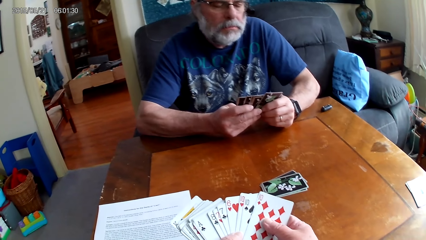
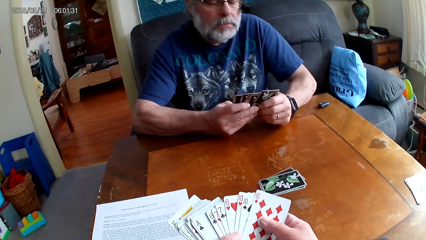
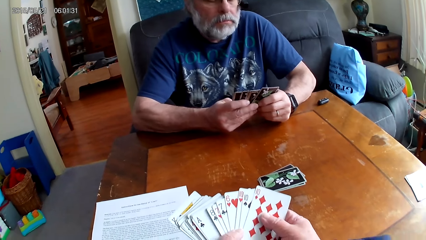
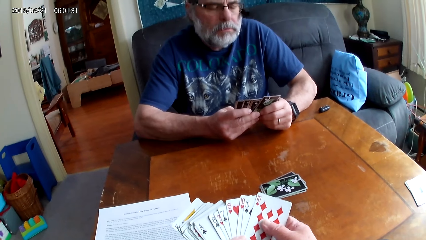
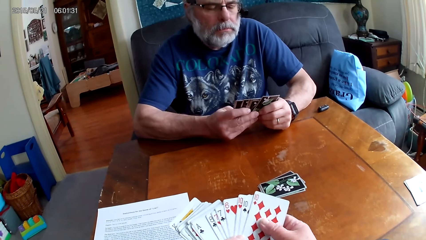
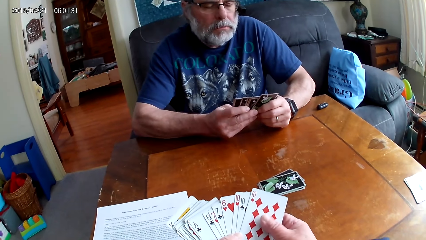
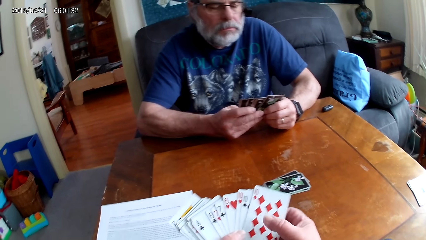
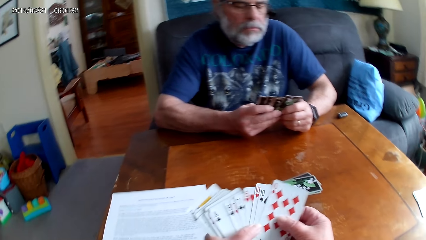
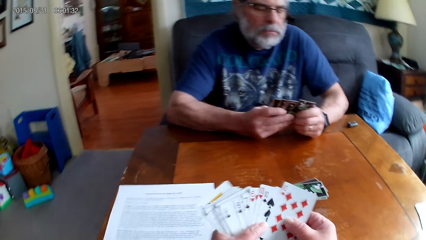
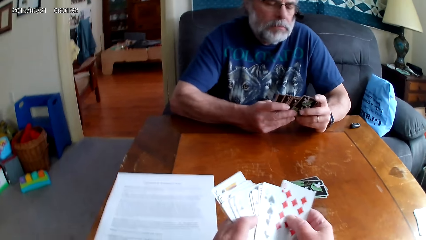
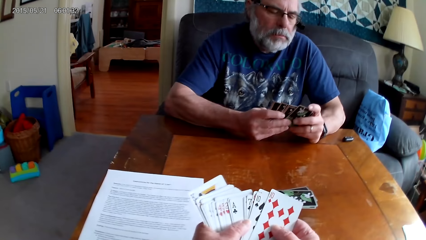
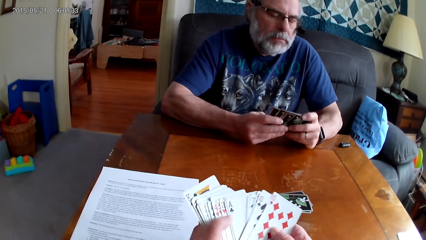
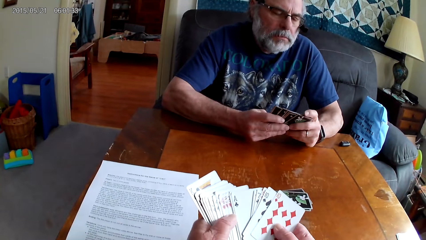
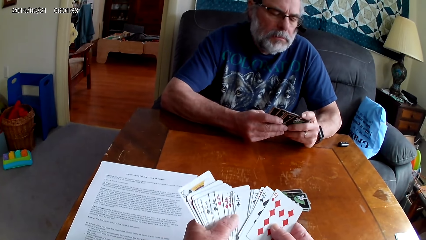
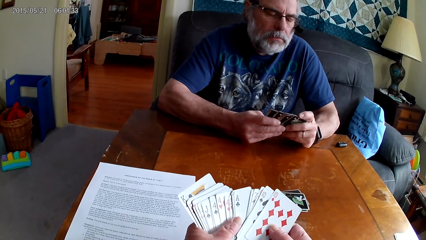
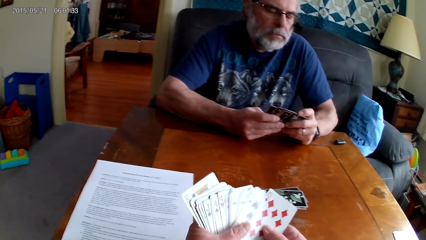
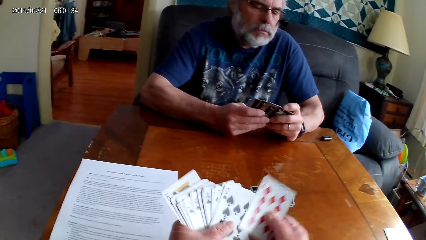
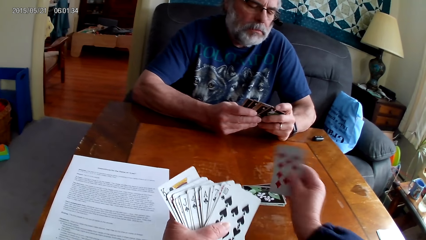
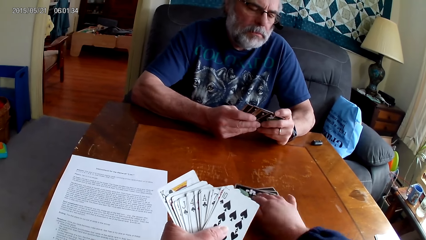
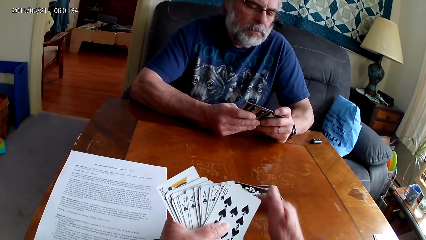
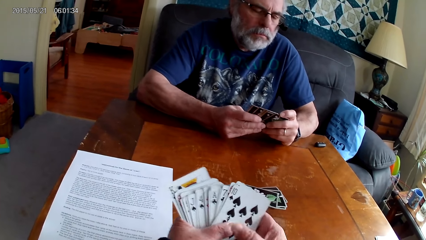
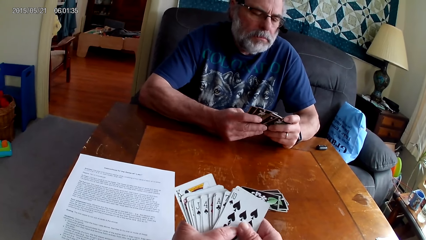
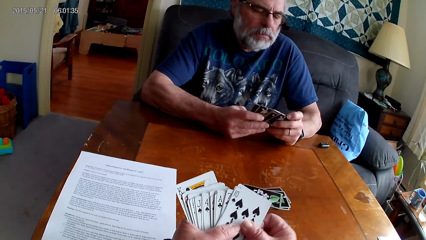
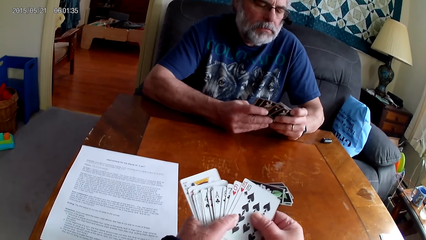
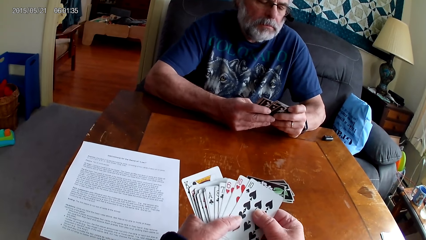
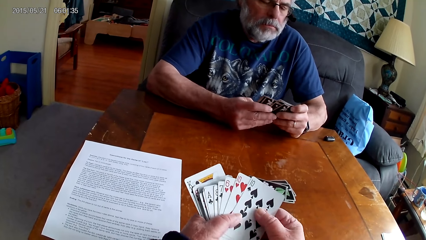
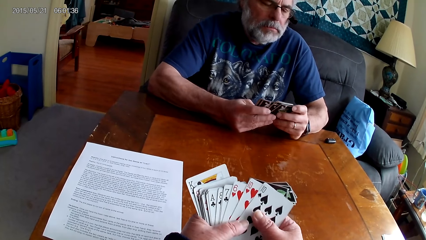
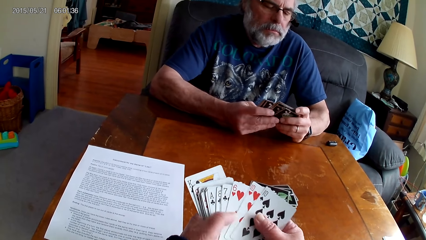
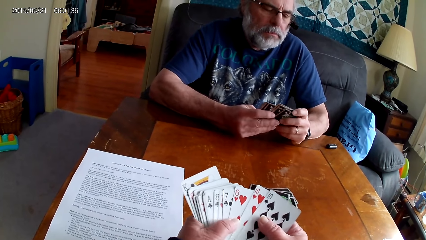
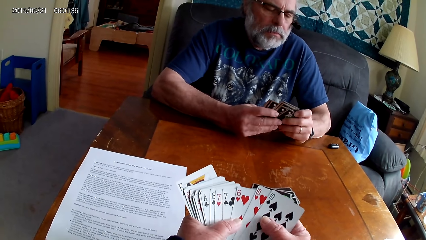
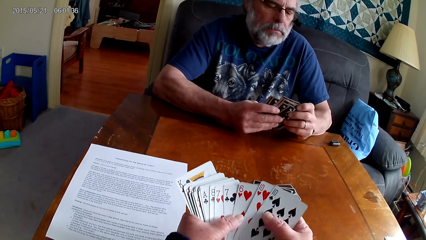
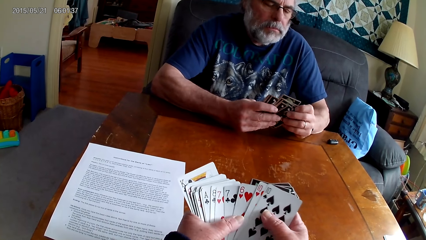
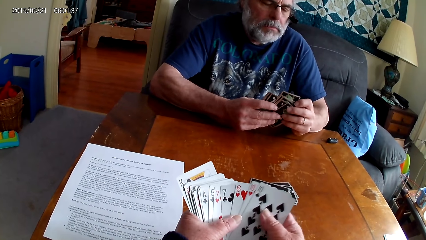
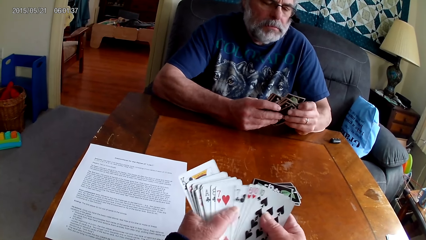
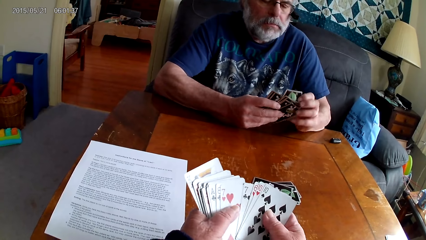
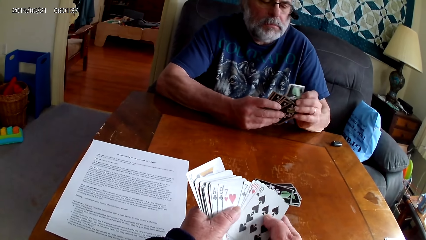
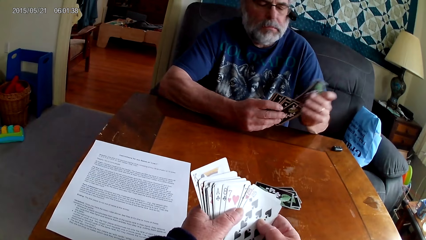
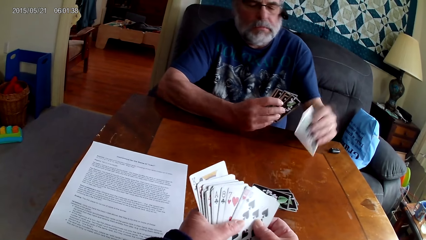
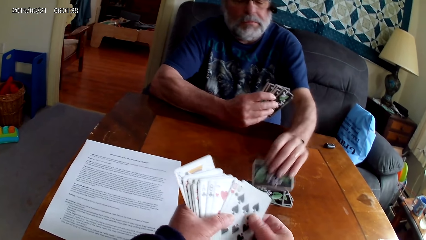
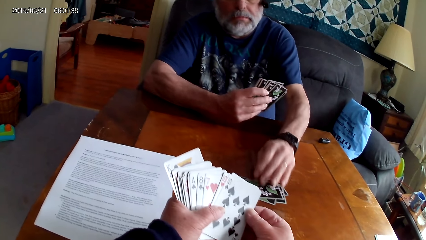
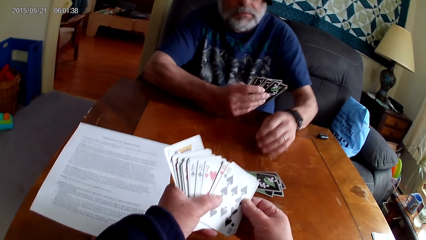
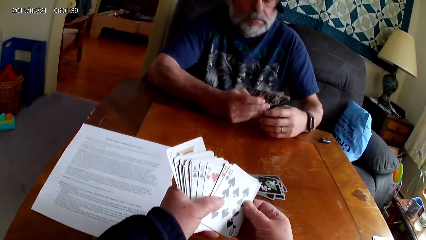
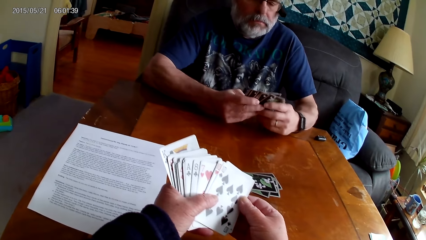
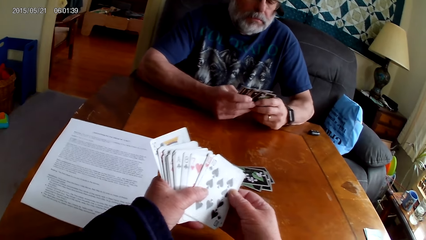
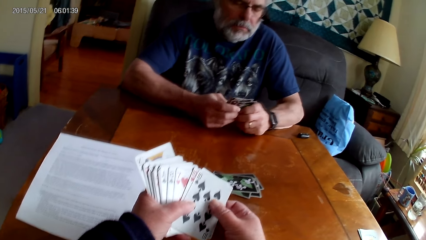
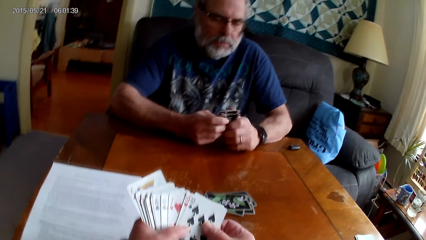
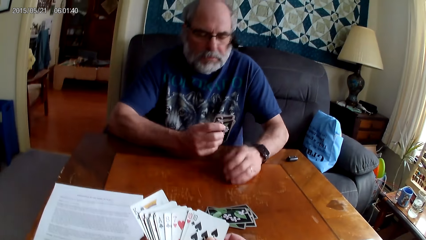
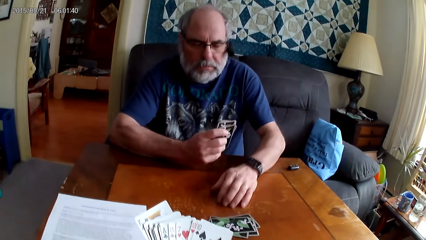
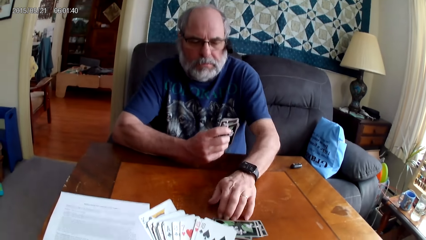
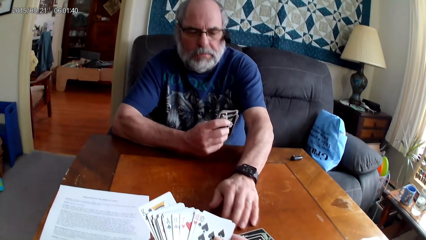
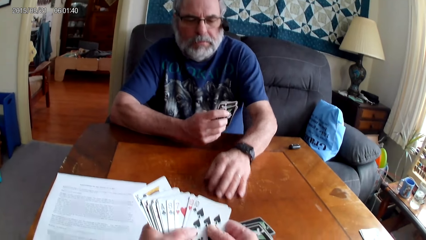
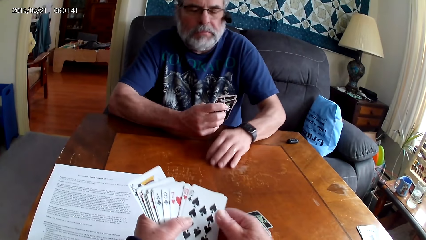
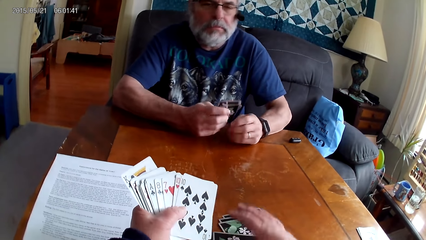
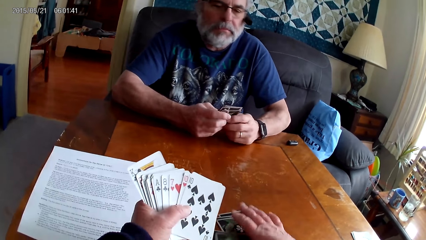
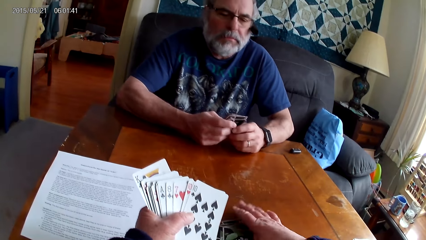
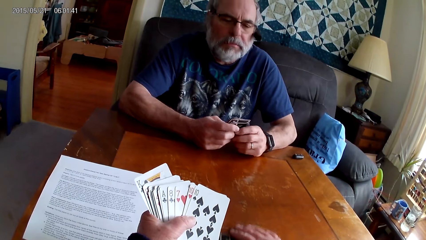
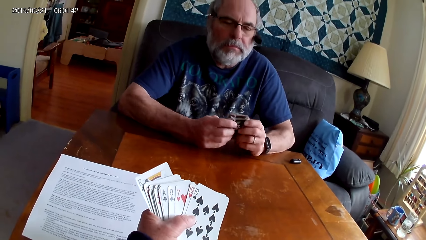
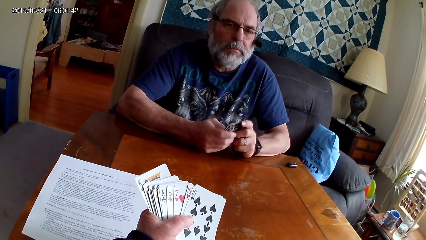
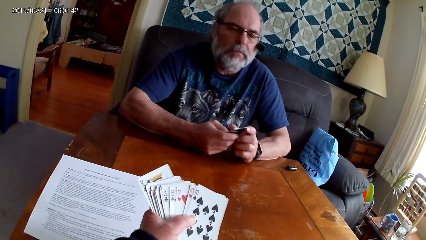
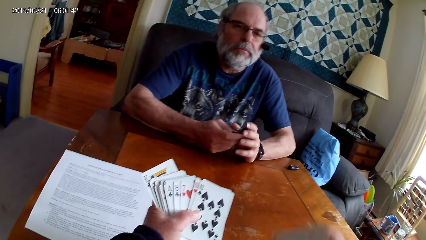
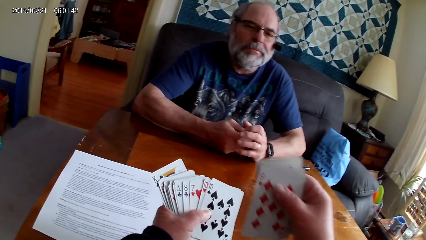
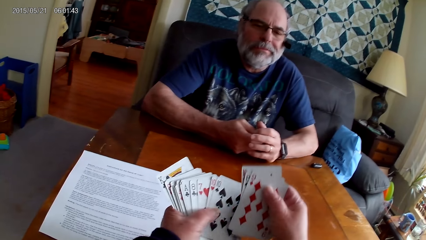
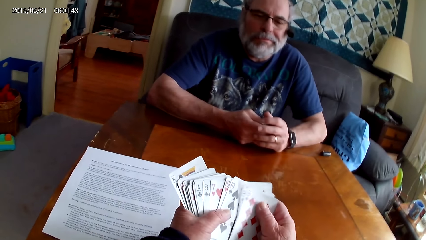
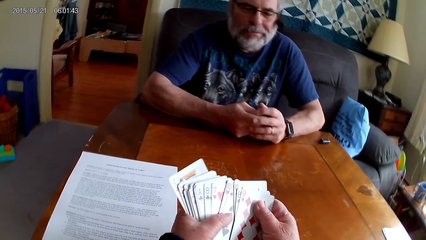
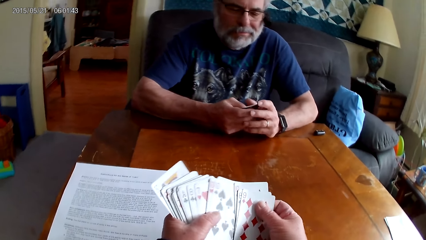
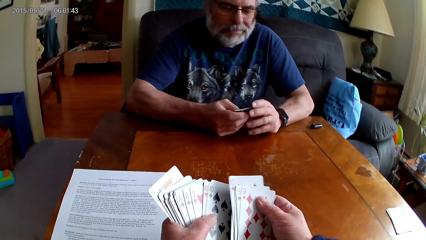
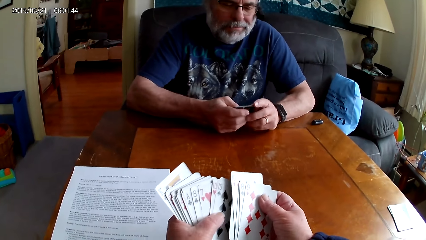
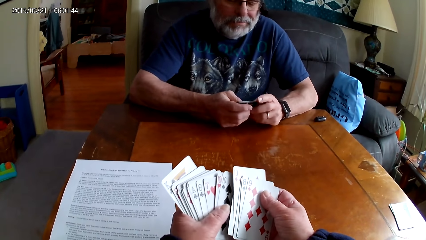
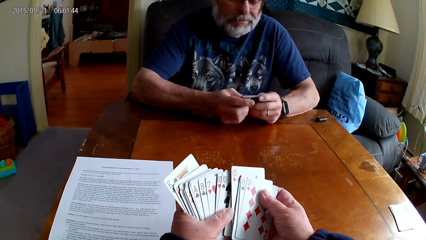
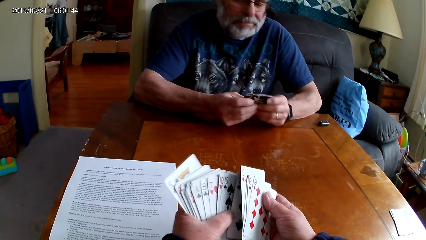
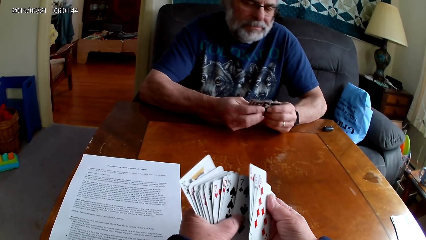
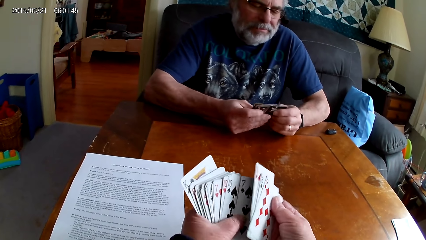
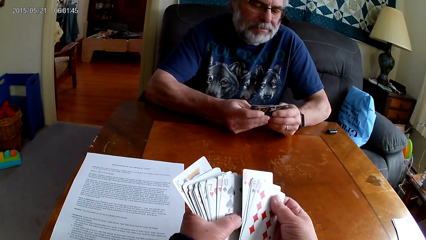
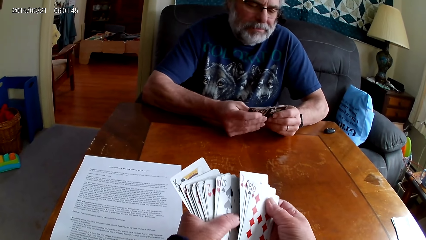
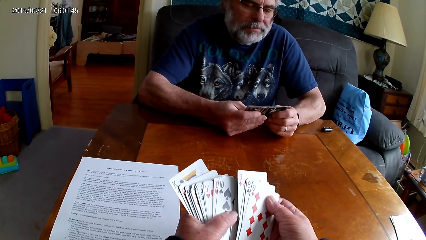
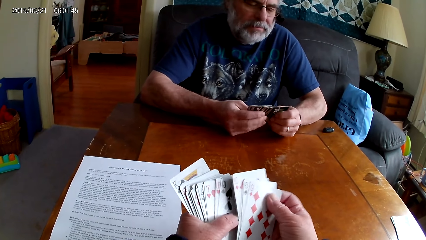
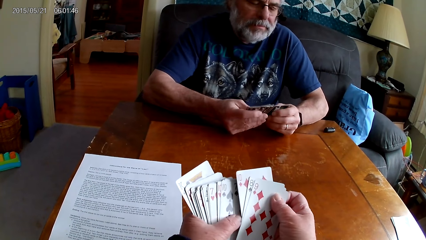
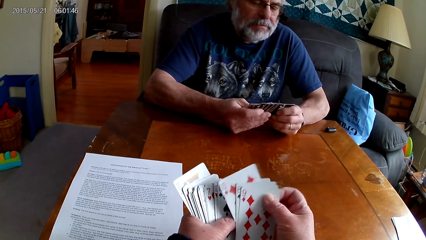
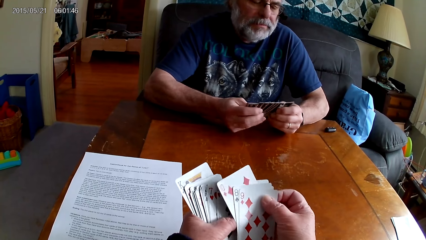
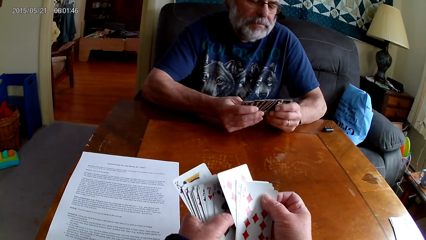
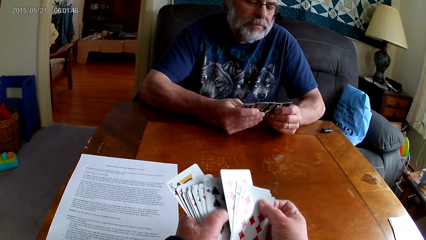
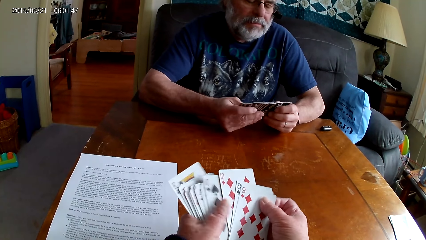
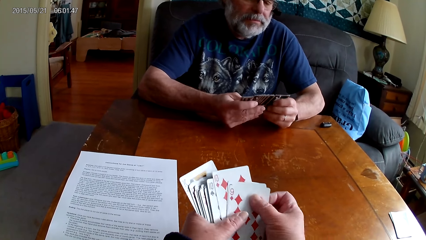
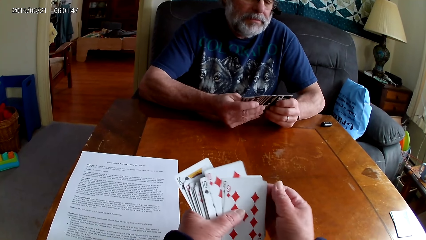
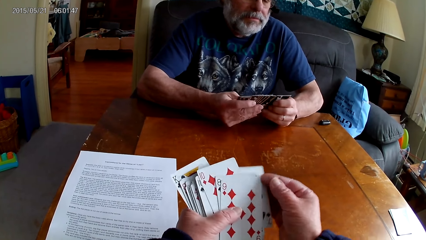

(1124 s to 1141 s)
The camera wearer puts a poker card on the table. They arrange the poker cards with both hands. A man puts a card on the table and moves cards towards the camera wearer. The camera wearer picks the poker cards from the table. They arrange the cards.
